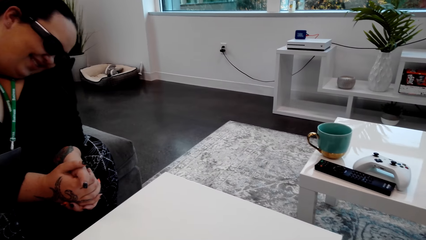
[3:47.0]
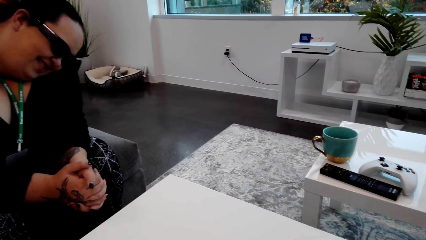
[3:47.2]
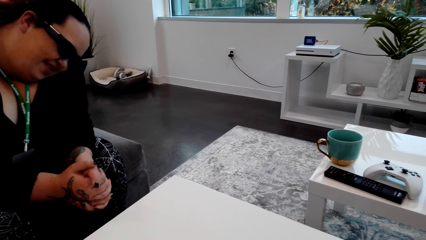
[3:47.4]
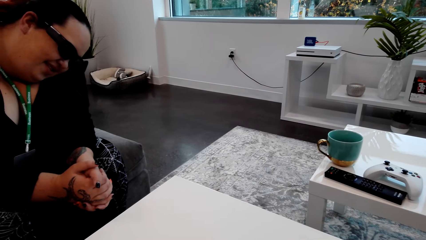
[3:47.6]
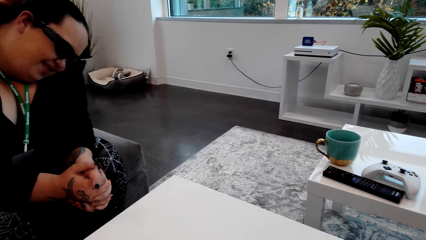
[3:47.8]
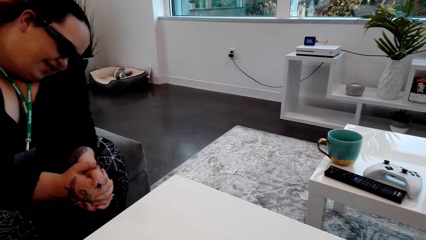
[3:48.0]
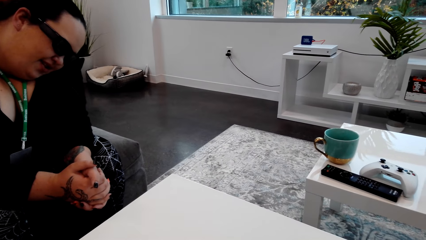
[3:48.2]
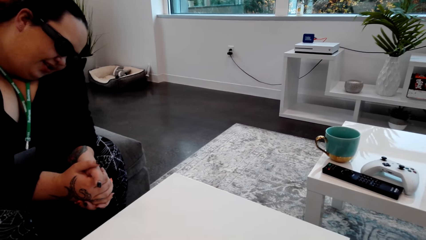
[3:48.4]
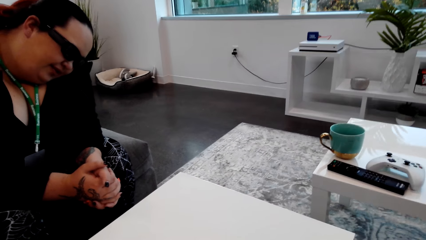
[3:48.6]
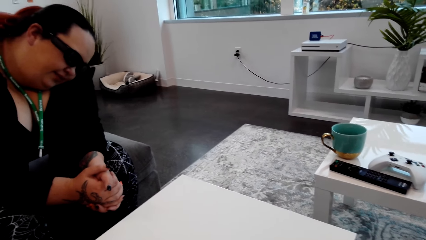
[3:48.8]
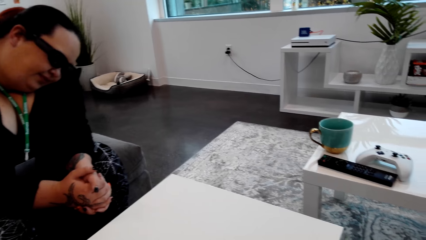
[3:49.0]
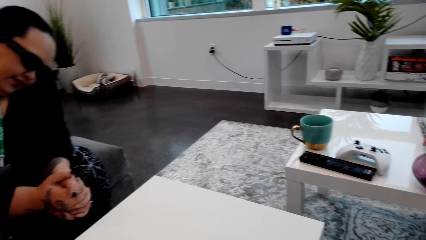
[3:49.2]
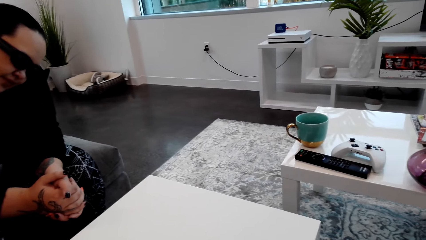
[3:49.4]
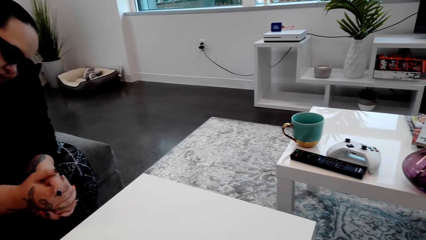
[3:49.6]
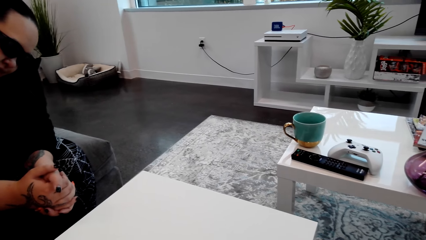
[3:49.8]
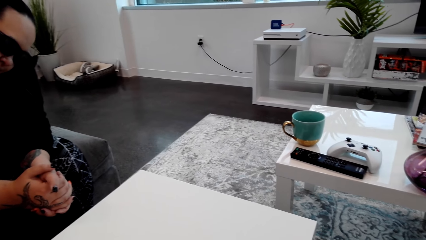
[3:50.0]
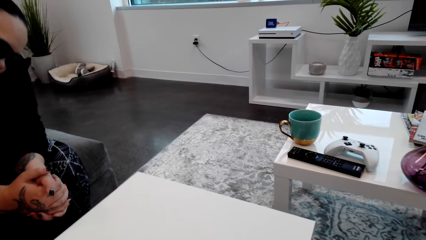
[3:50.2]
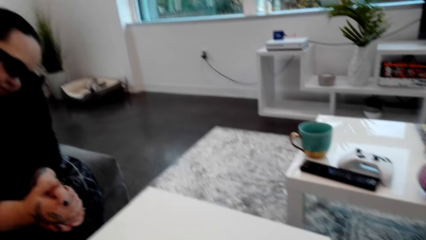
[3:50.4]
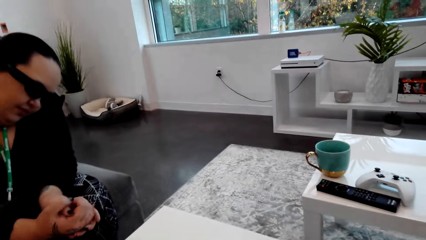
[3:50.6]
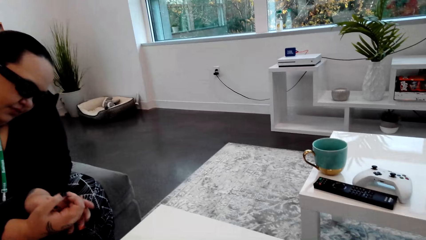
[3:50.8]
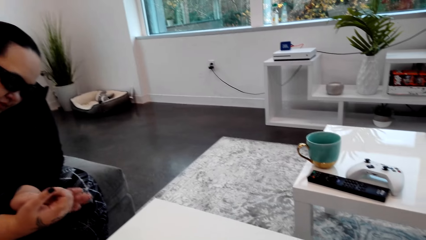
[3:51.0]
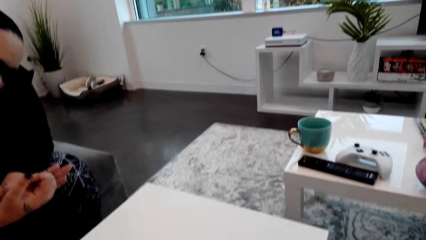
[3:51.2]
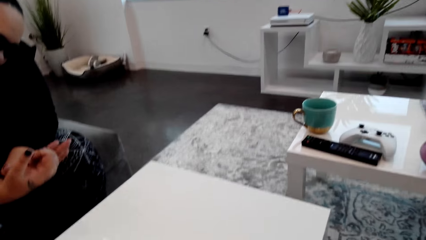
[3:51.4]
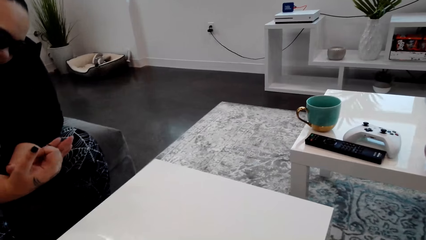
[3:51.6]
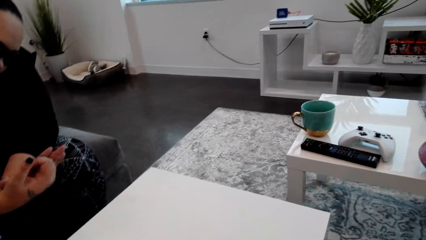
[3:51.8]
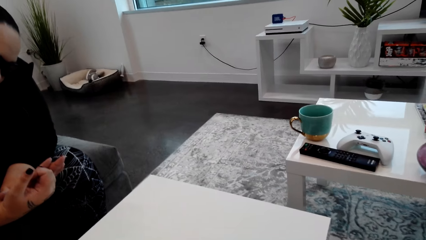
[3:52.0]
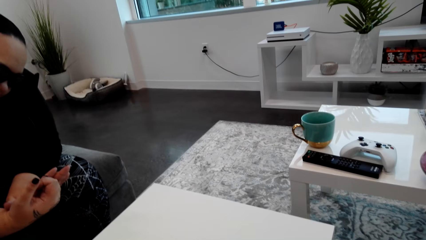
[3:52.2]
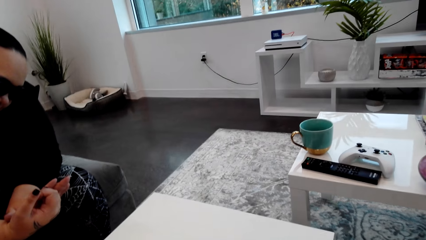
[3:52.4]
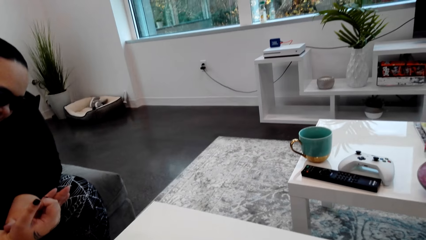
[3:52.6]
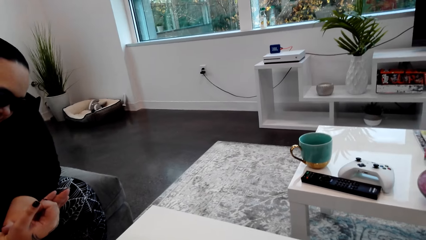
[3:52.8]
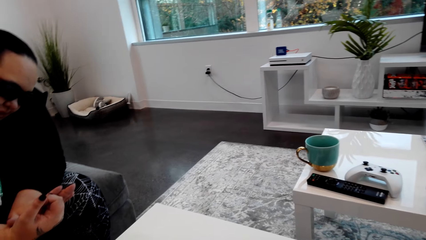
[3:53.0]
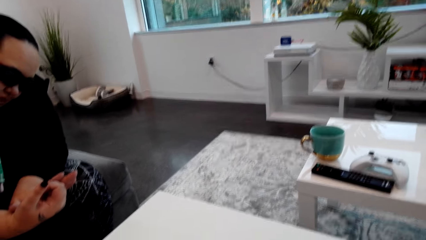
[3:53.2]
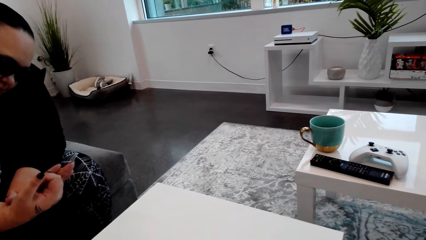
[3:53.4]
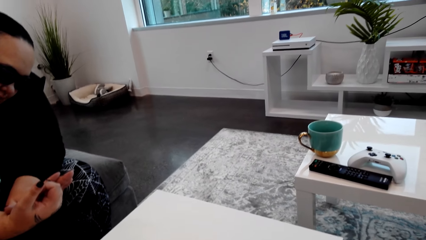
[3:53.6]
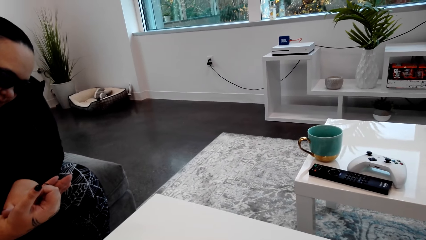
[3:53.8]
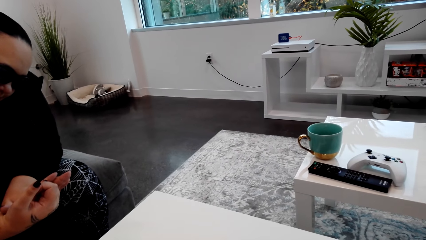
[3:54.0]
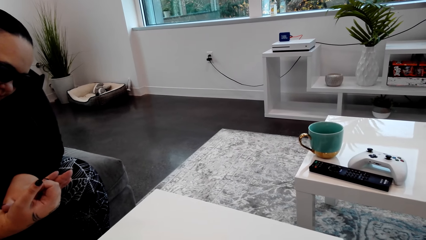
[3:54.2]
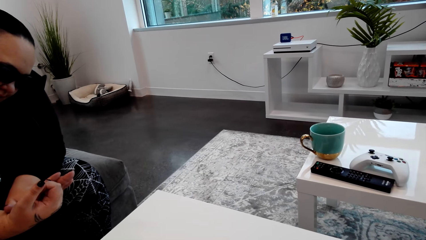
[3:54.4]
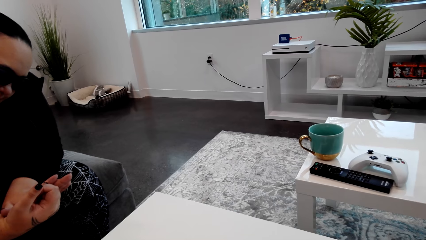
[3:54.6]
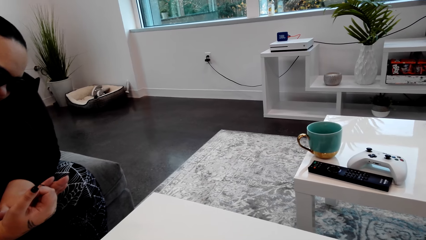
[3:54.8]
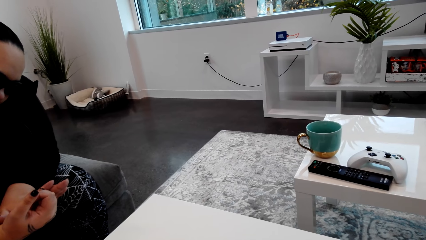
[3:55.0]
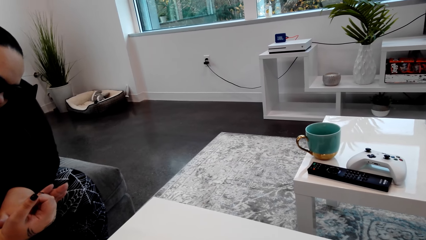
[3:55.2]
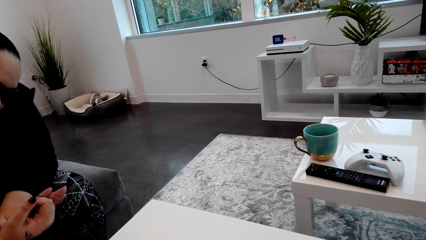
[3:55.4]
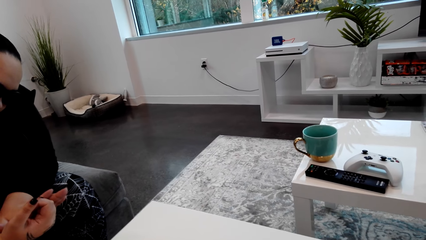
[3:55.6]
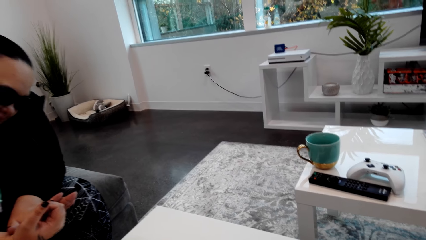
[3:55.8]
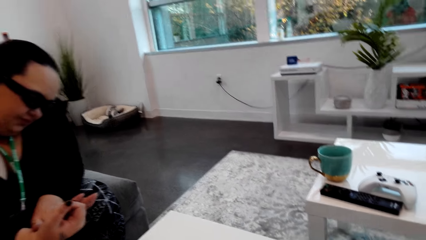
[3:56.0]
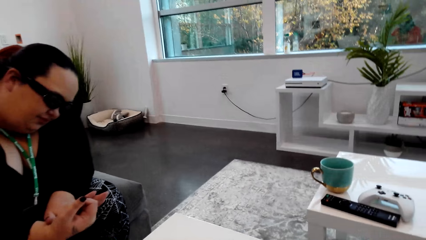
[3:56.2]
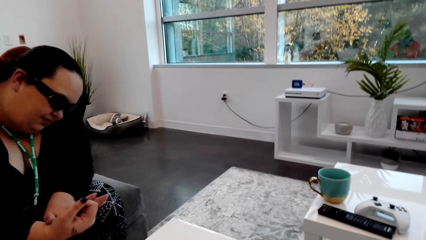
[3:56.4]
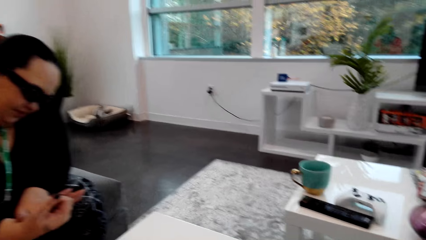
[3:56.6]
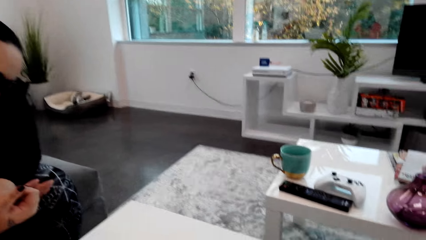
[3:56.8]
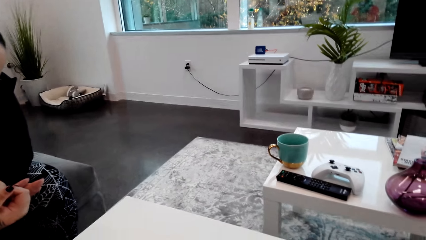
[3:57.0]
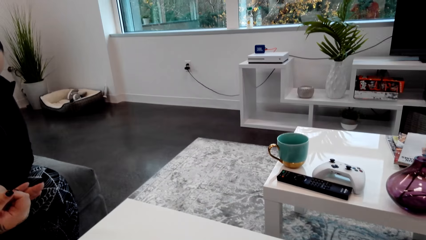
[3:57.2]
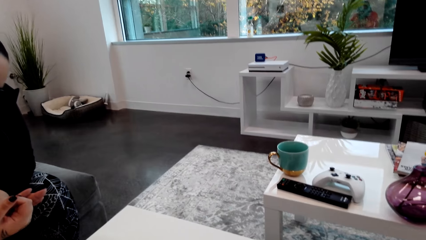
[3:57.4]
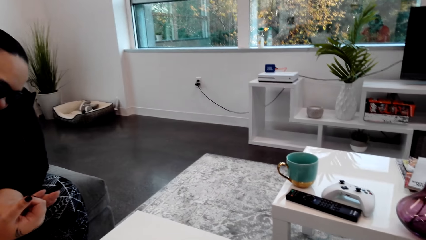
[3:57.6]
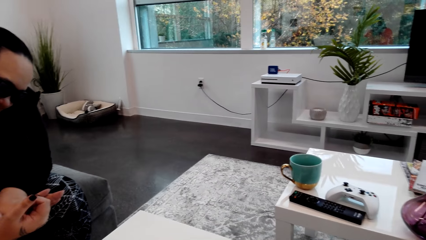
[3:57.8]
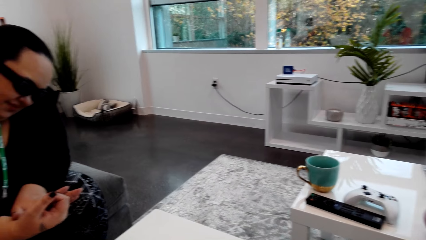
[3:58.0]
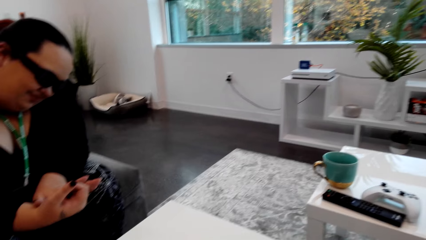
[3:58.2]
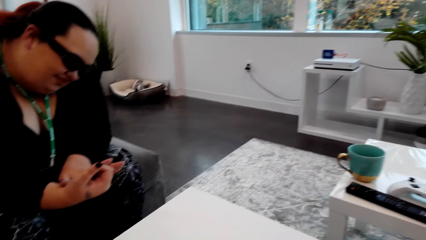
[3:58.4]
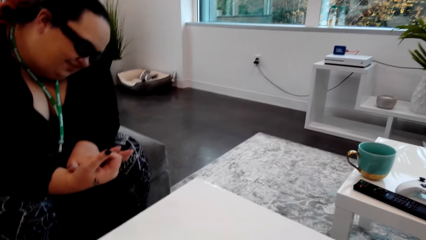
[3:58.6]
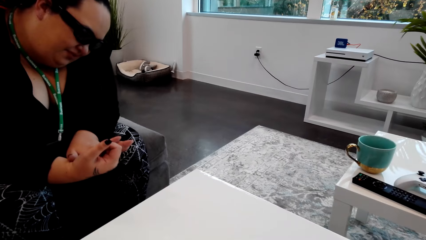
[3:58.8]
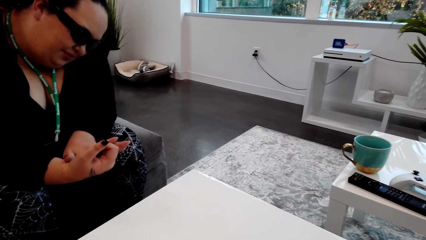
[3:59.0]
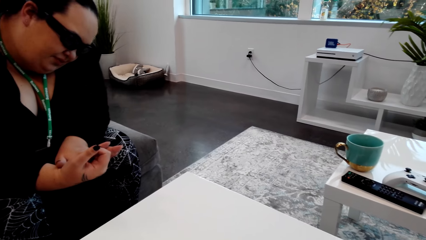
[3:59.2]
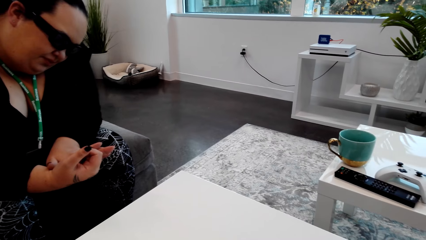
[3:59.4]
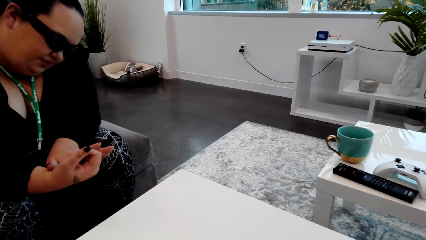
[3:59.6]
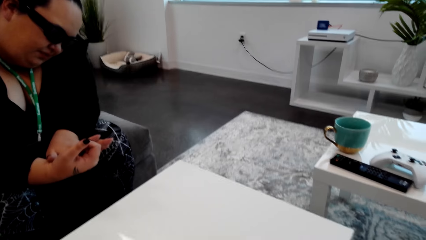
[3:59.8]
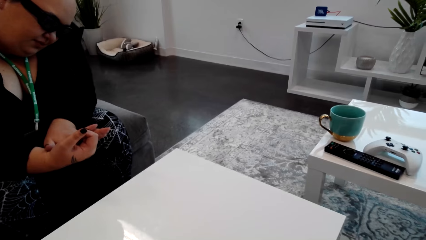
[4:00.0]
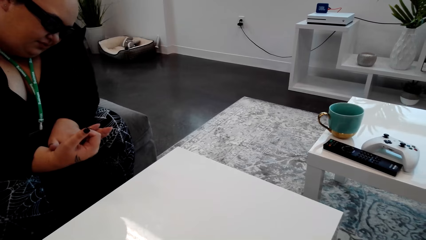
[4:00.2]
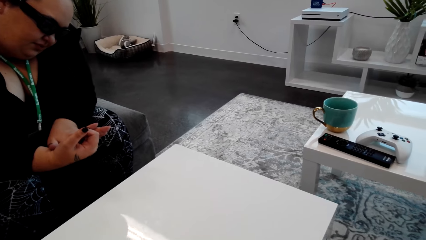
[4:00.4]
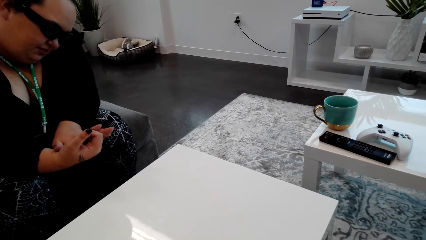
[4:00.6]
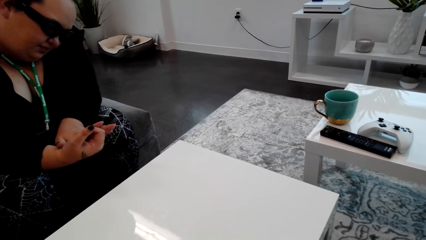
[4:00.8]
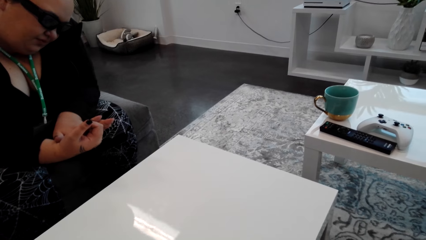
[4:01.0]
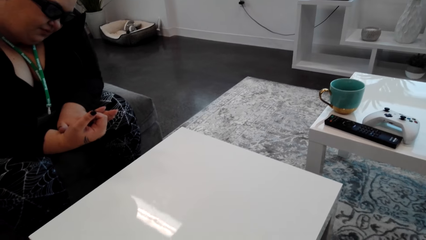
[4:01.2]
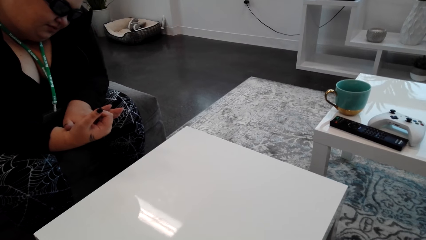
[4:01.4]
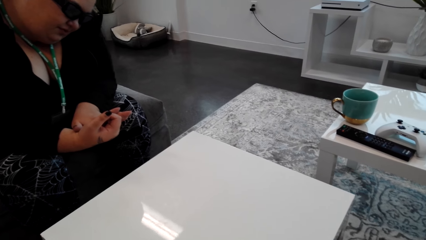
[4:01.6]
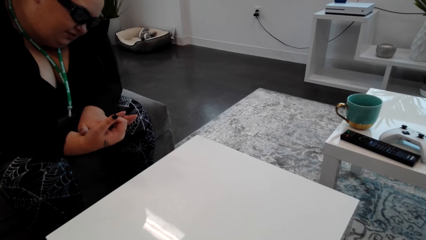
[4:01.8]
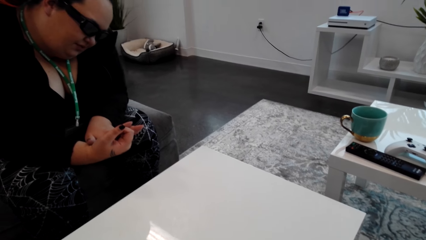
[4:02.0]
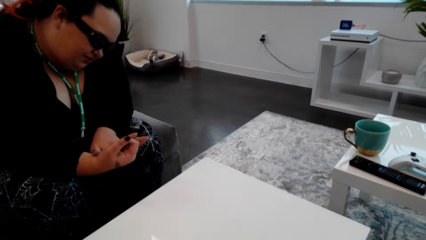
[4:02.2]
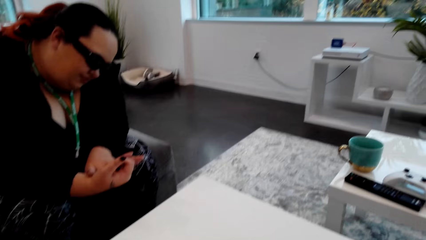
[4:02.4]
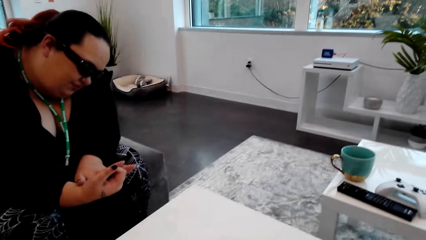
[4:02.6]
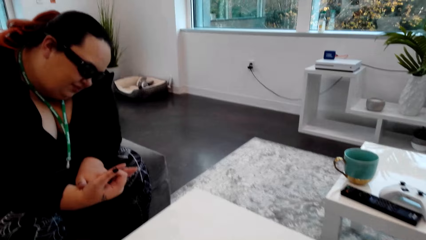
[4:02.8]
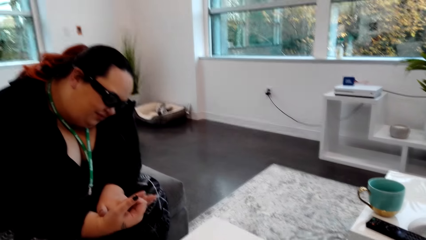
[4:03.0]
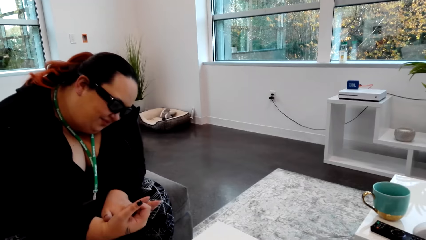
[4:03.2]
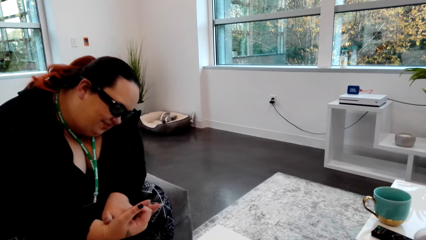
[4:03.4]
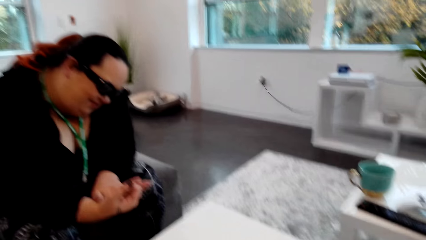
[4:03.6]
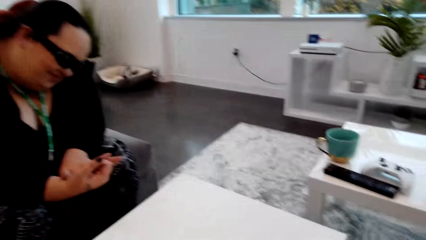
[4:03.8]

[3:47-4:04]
A lady looks at nails. The camera wearer converses with the lady.
